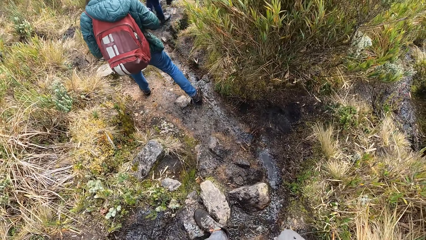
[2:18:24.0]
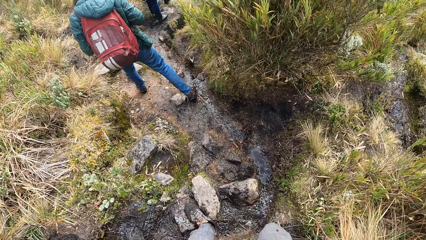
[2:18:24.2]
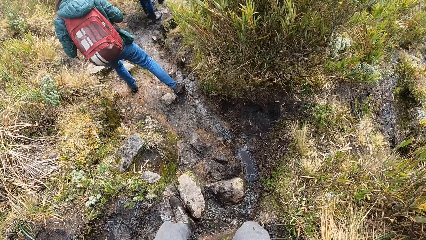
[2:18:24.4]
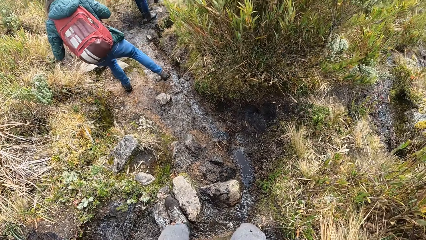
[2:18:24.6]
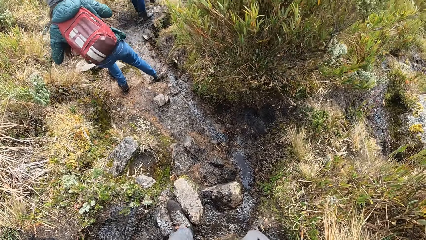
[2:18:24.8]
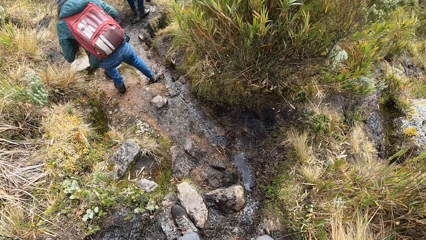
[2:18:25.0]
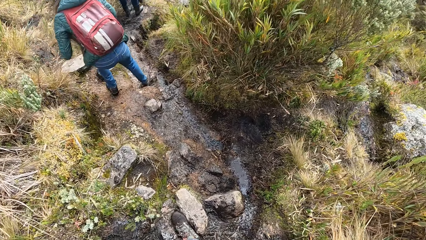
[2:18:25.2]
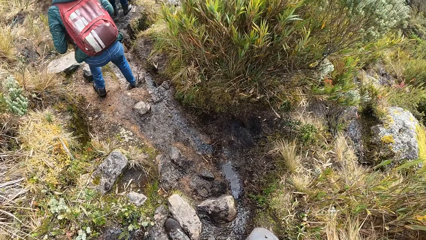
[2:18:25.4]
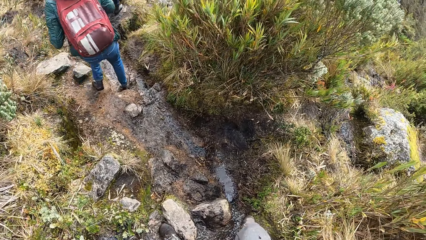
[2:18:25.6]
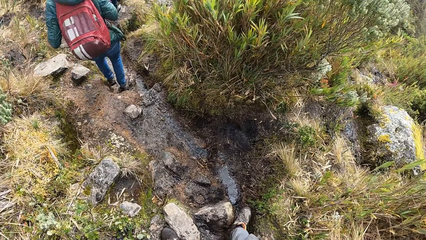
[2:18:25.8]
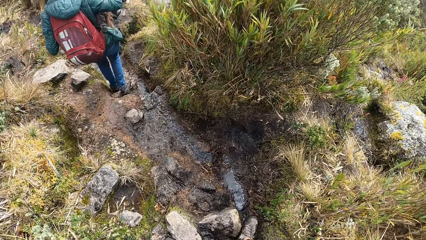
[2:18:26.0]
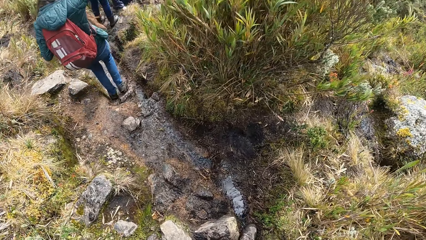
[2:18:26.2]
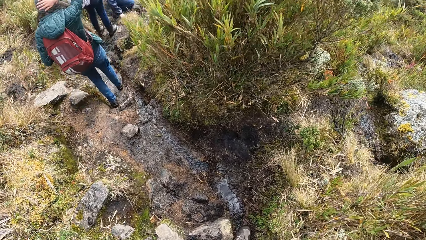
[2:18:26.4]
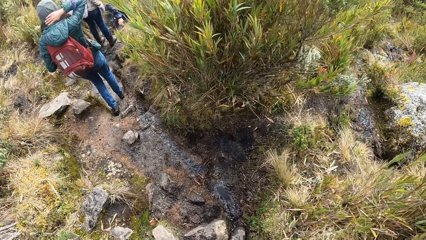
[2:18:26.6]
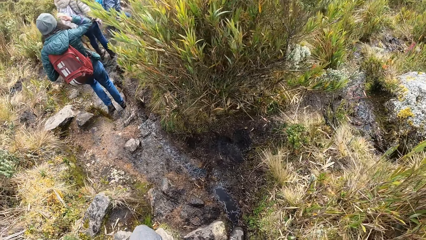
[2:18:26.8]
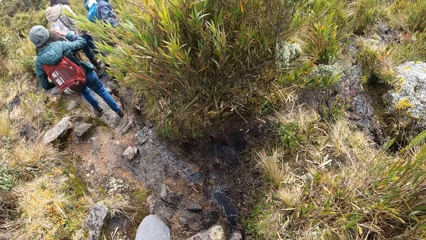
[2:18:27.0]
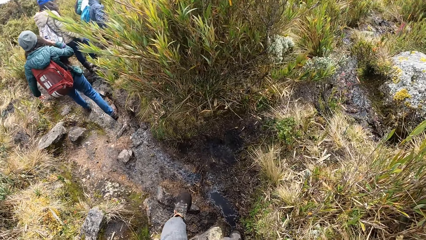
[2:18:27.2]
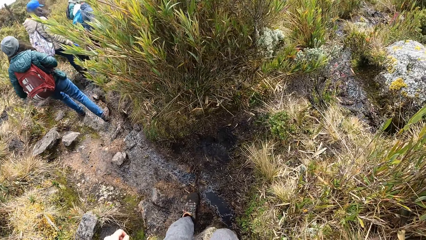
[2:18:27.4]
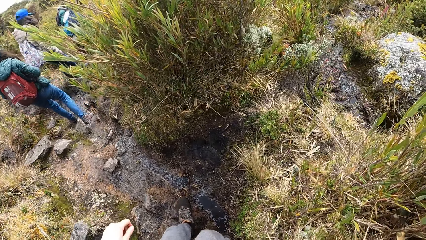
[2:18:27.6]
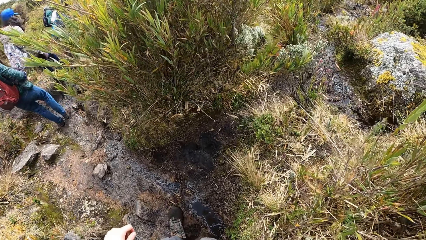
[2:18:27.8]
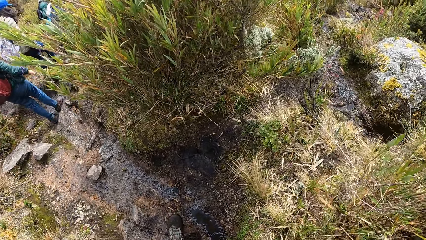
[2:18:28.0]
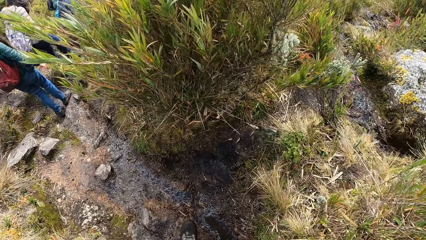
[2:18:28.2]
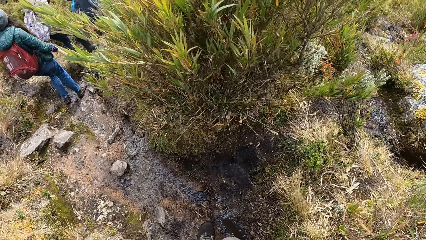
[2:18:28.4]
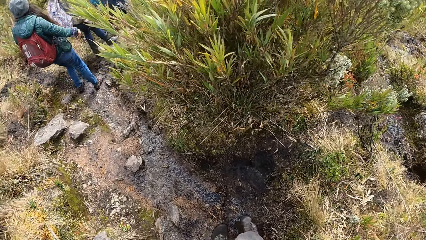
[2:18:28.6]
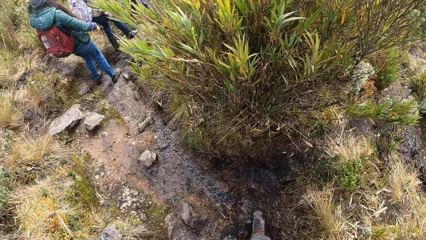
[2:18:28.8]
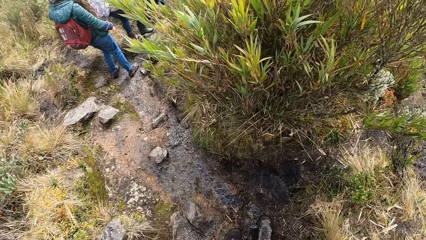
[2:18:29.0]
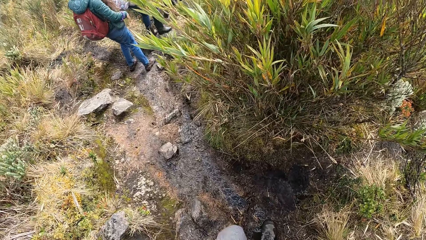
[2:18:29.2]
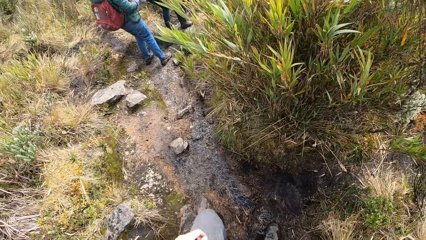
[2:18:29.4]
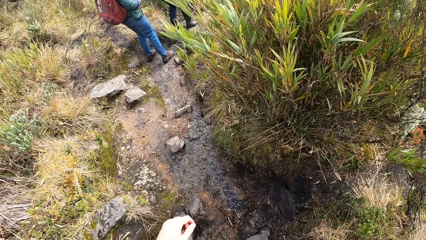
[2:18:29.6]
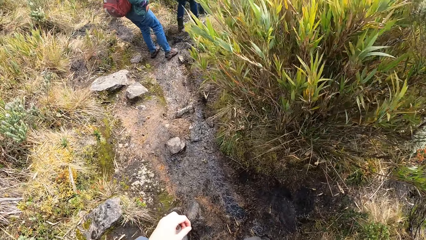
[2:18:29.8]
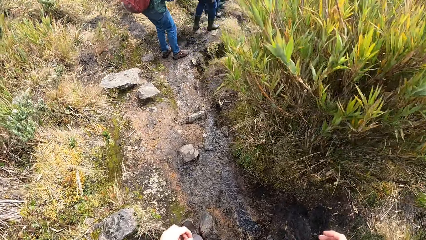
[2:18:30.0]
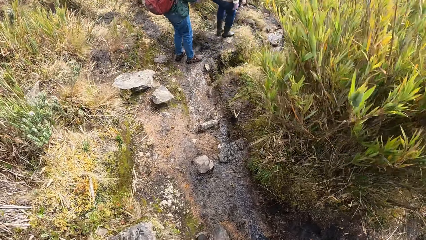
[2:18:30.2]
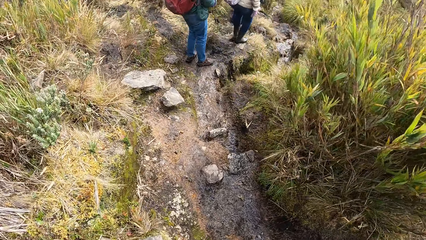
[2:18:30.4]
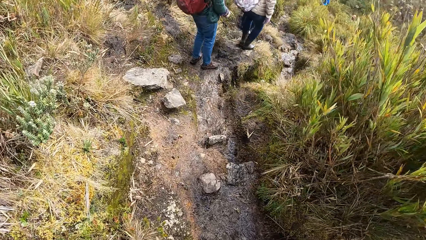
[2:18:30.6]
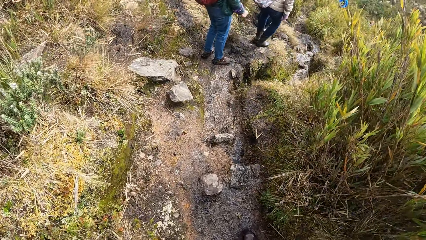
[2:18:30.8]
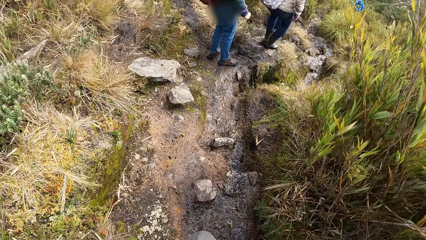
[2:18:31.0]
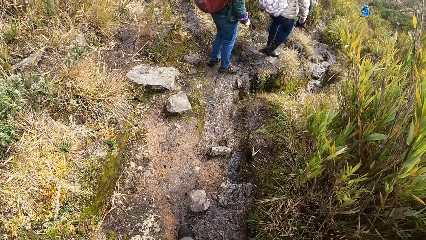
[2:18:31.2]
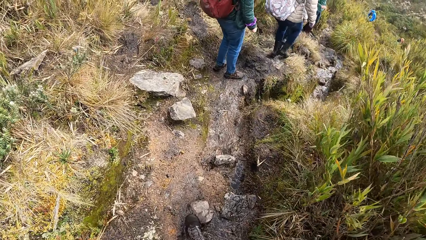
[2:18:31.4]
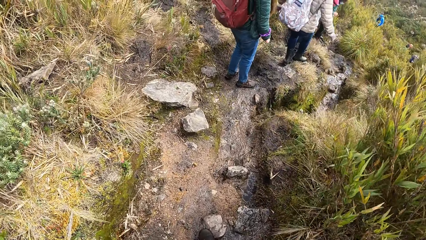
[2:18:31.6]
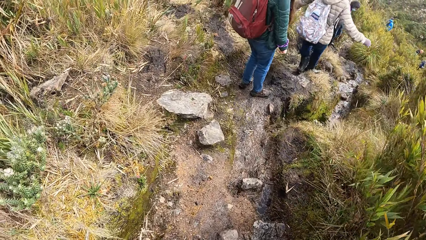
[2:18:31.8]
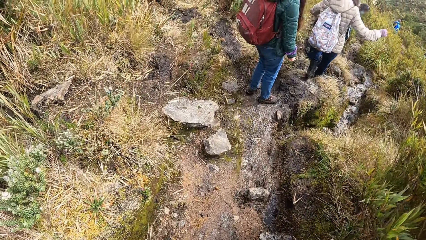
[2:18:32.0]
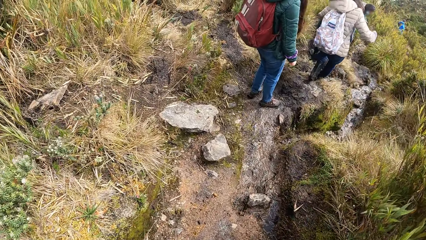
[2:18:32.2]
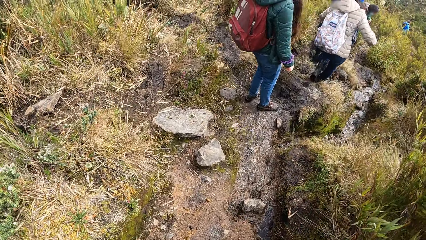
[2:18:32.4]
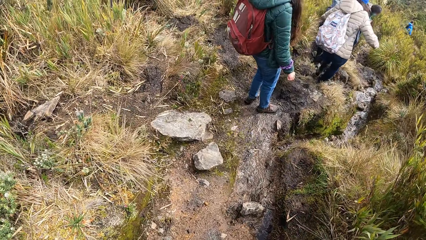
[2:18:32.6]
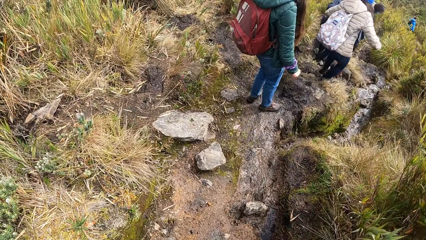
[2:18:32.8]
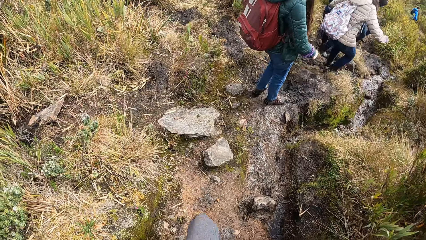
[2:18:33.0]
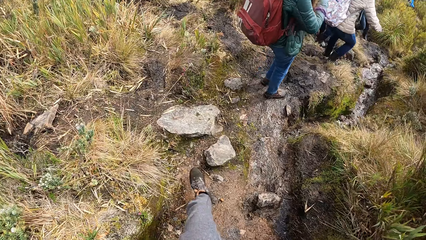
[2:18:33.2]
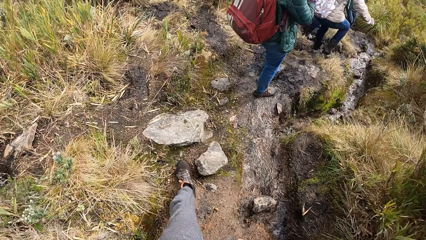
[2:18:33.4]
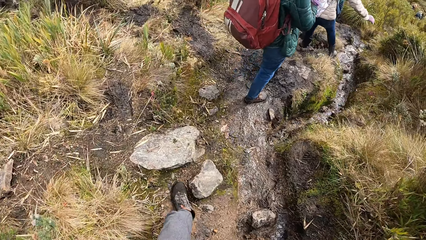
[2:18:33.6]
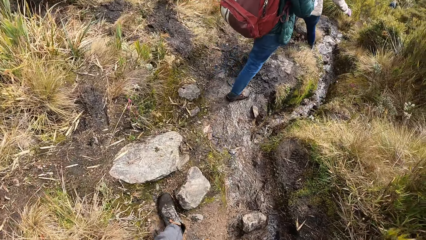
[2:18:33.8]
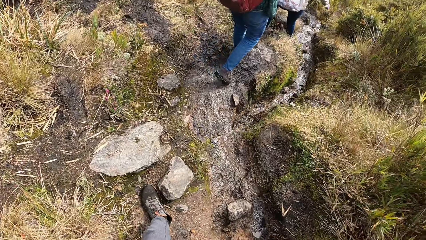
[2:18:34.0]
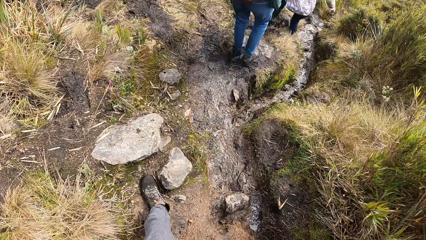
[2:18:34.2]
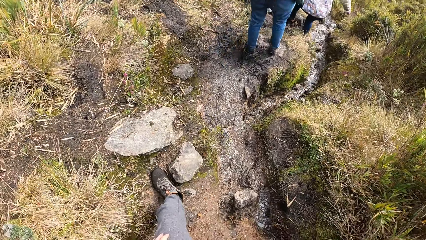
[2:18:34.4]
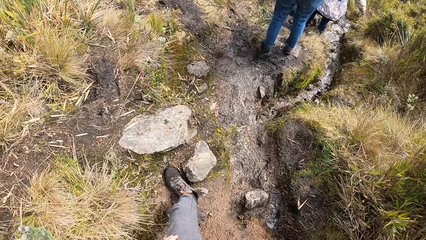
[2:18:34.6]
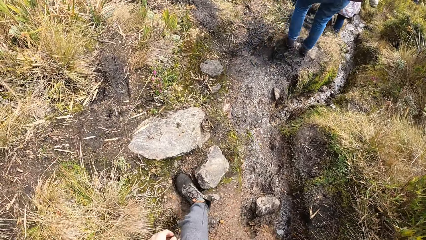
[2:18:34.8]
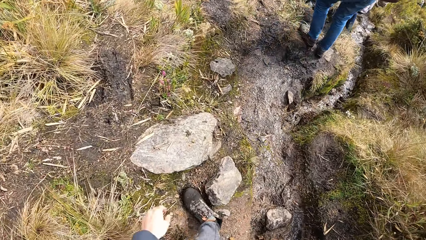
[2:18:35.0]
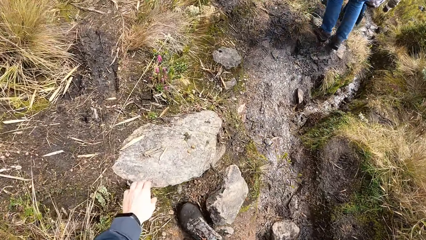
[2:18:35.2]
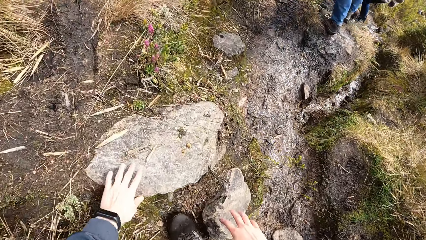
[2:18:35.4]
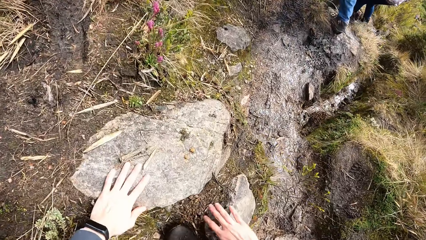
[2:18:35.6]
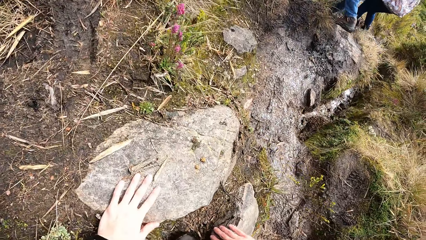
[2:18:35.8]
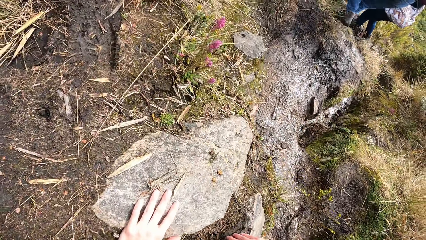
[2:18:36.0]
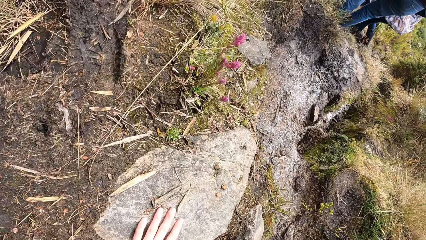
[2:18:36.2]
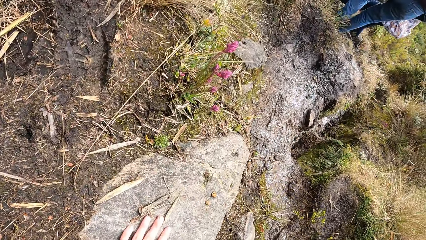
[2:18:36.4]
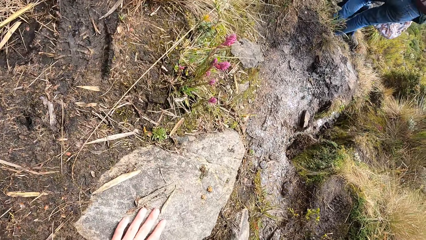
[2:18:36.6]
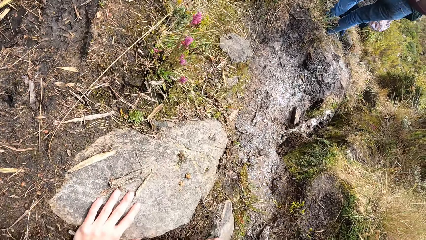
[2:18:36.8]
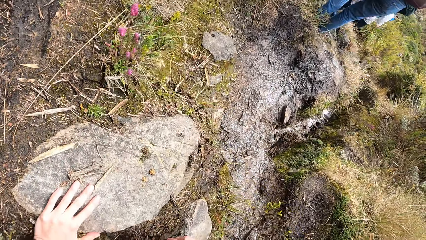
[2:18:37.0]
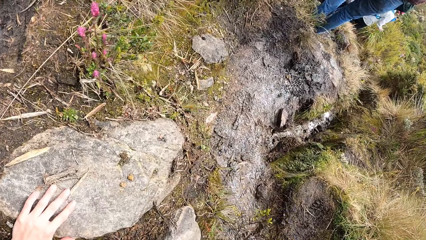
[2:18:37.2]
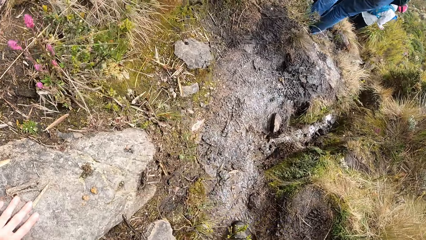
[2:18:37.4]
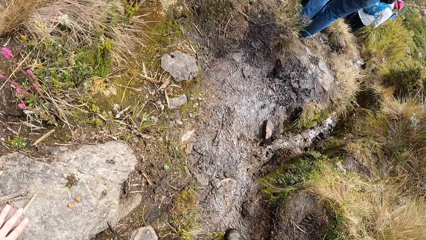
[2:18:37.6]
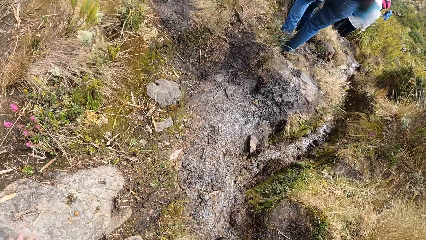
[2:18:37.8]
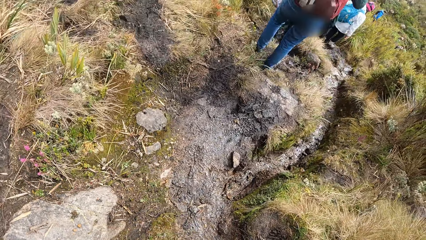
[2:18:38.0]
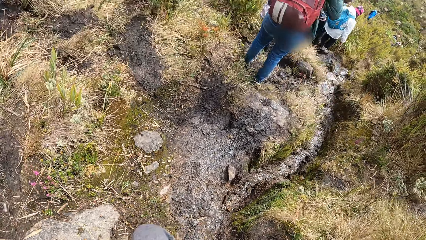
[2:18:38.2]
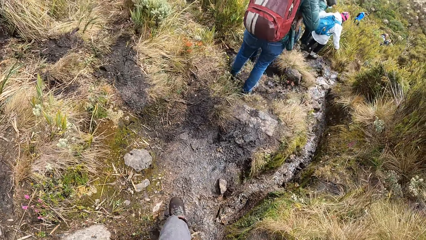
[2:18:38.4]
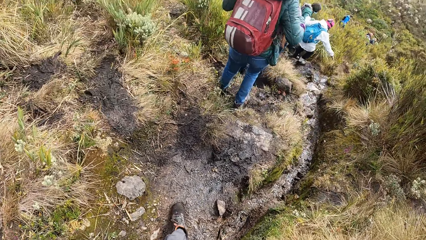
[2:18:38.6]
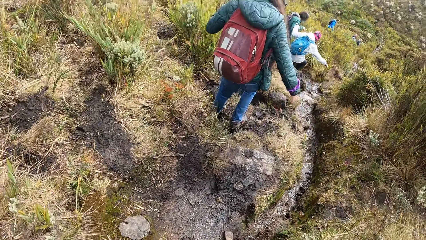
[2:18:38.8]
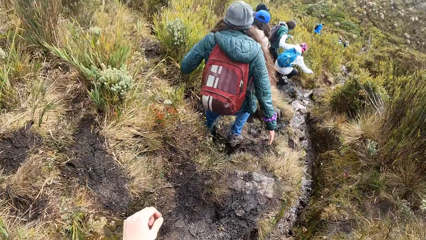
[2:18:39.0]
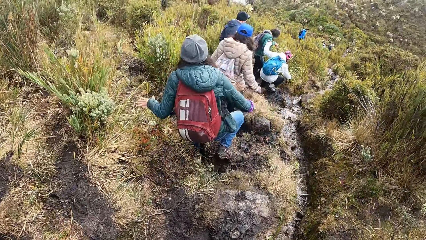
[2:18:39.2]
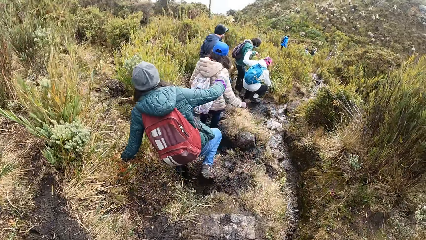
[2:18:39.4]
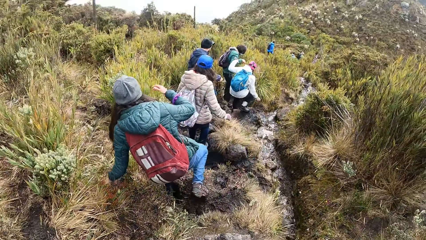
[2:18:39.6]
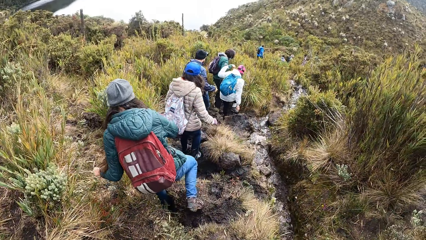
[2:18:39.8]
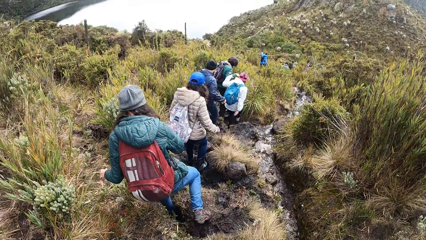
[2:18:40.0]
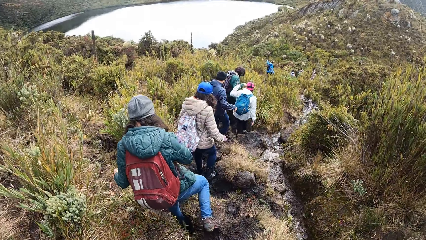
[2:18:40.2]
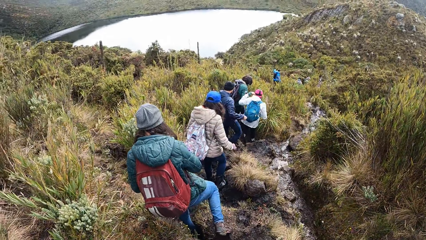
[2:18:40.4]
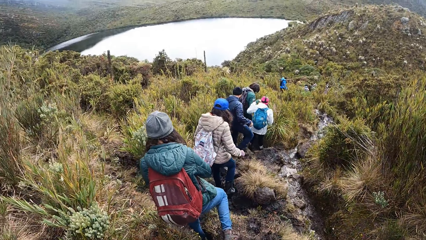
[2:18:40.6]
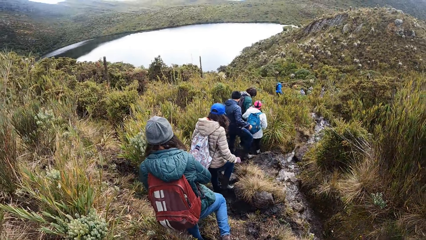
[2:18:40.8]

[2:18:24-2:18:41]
The woman adjusts a beanie hat with her right hand. She adjusts the beanie hat on her head with her left hand. She holds her hair with her right hand. The camera wearer places her left hand on a rock. She places her right hand on the rock. She stands up and walks on the path. The woman places her left hand on the ground. She holds her hair with her right hand.
